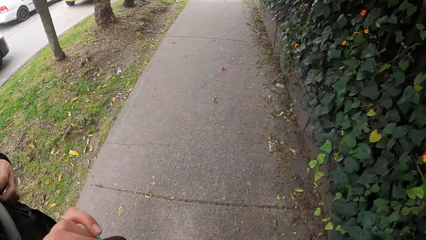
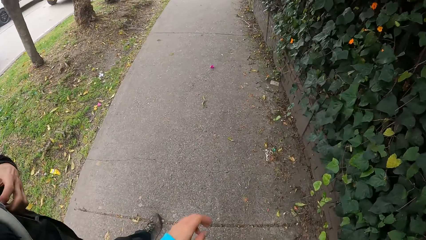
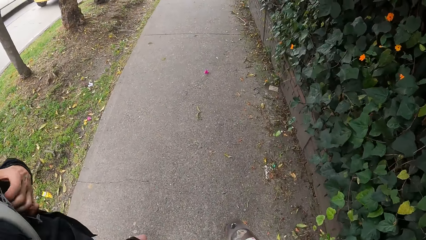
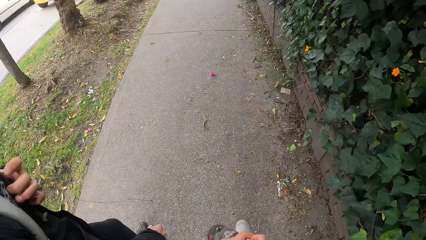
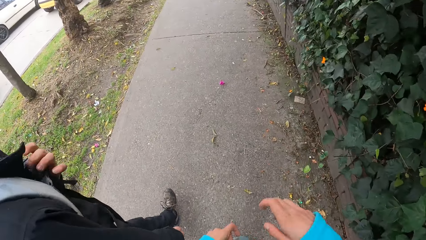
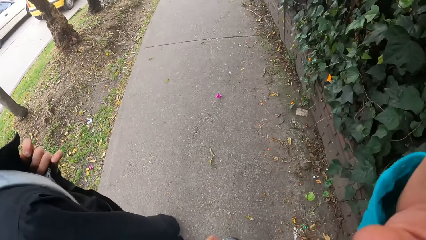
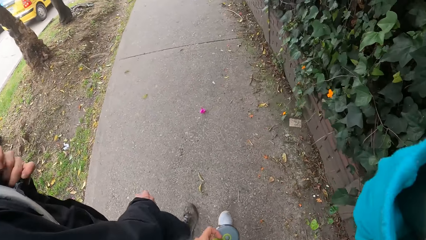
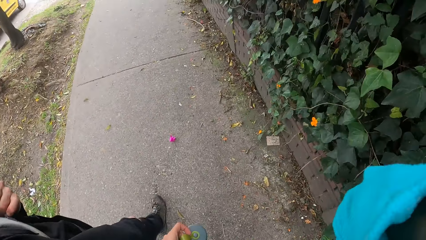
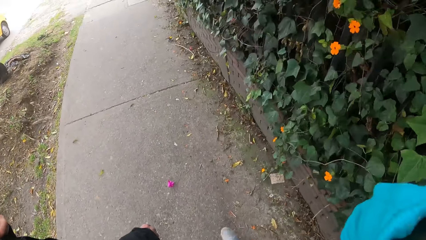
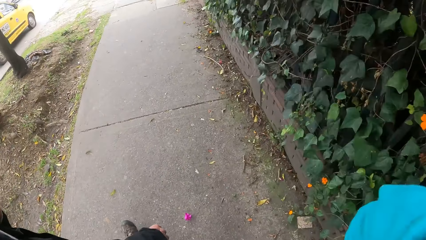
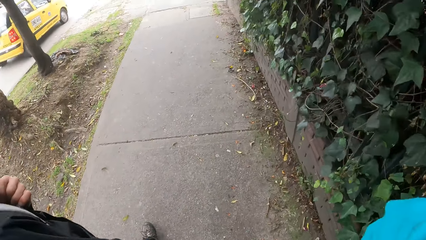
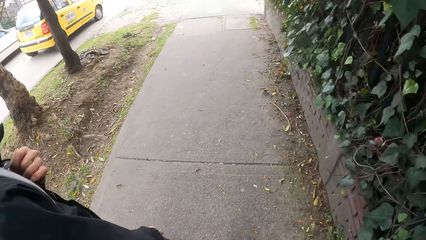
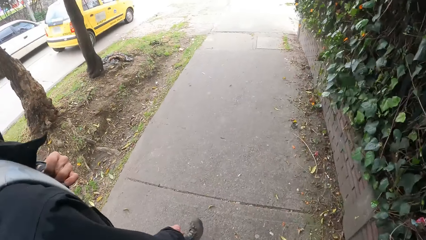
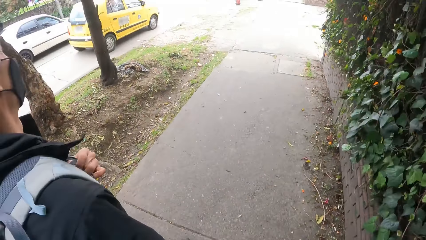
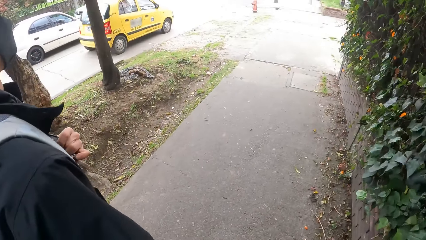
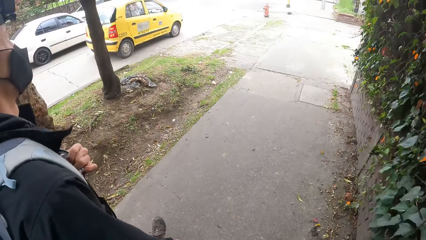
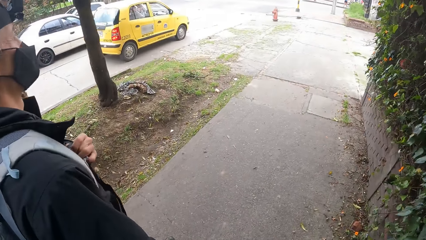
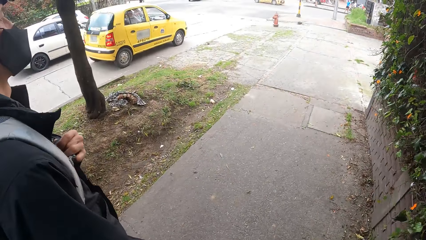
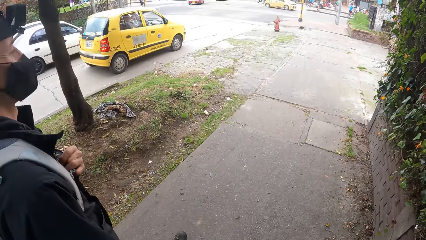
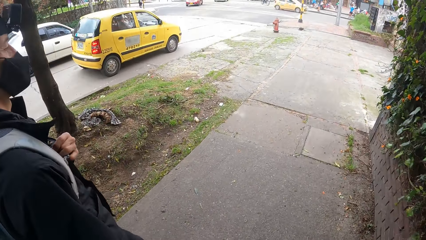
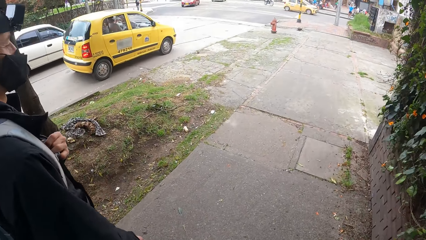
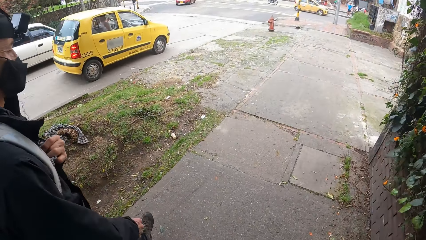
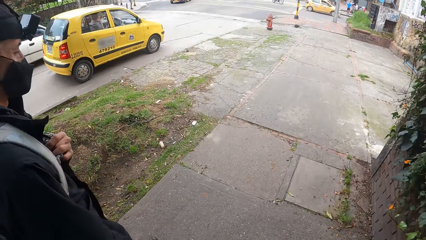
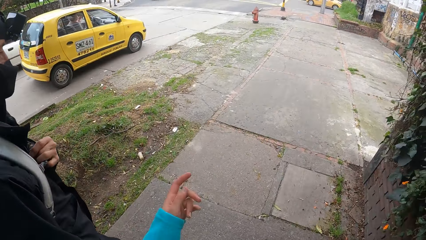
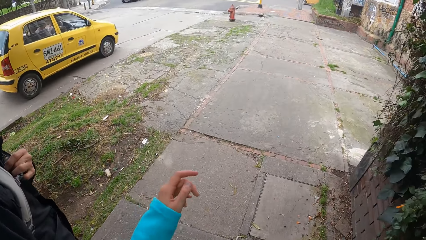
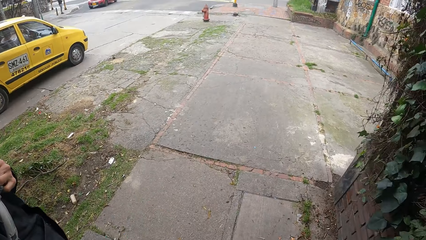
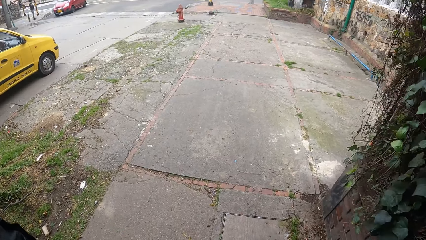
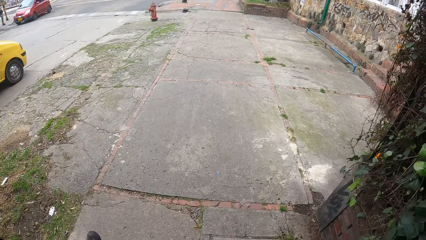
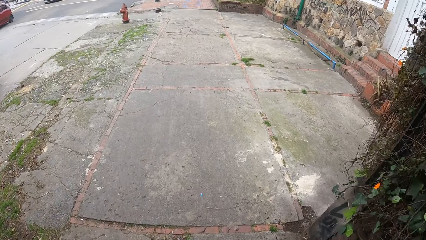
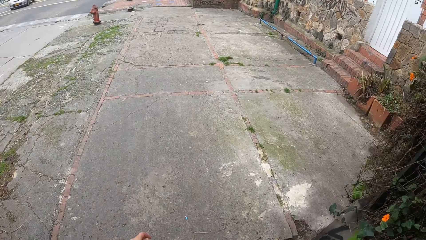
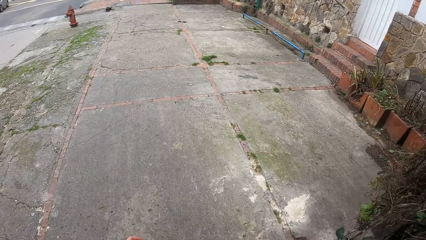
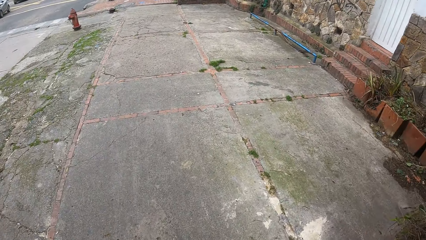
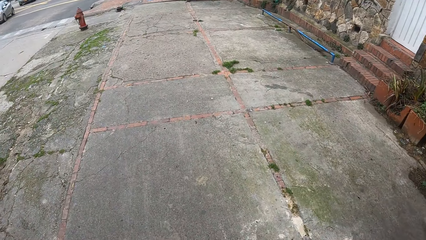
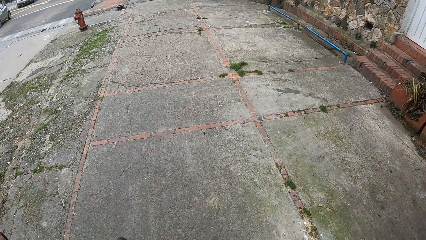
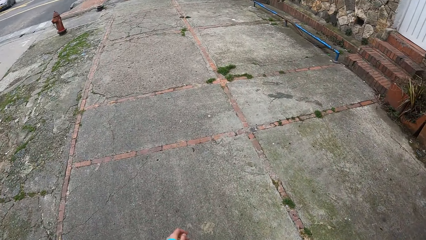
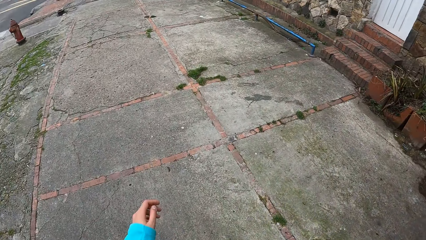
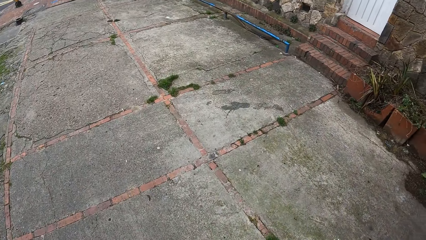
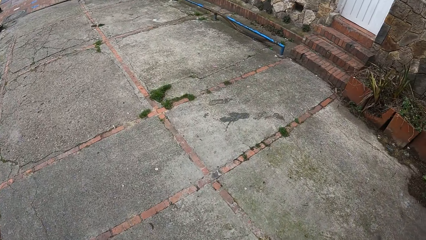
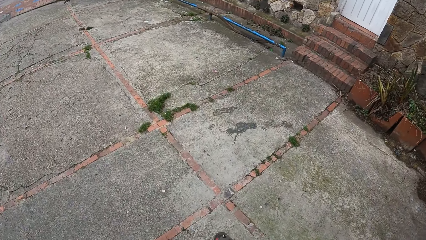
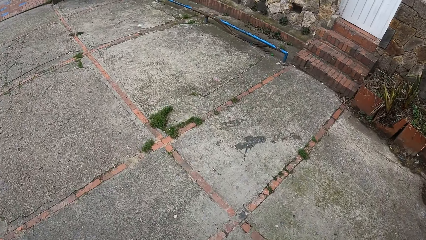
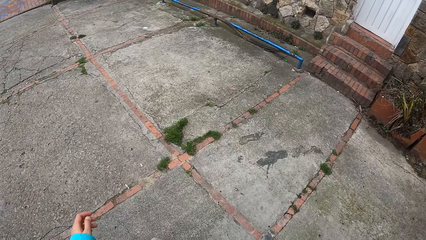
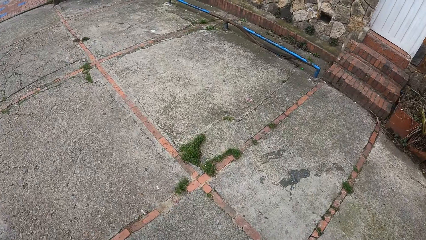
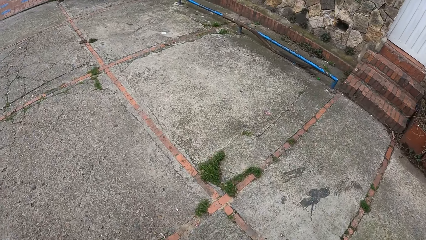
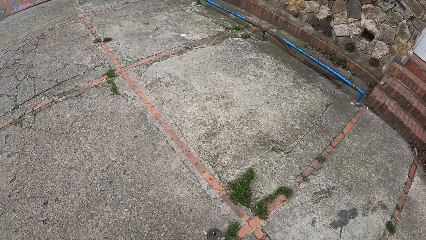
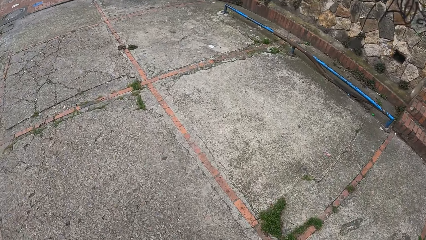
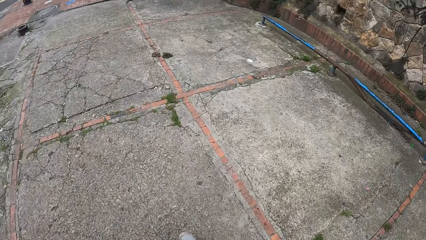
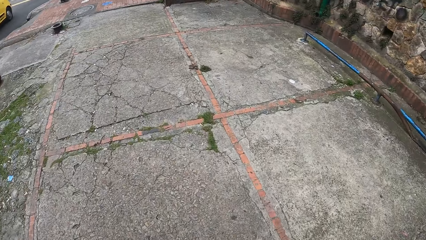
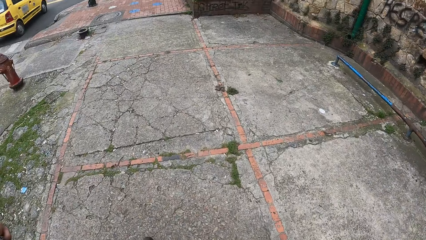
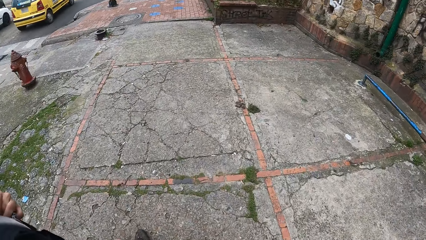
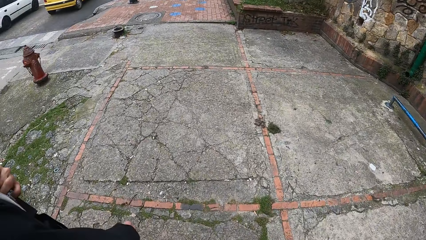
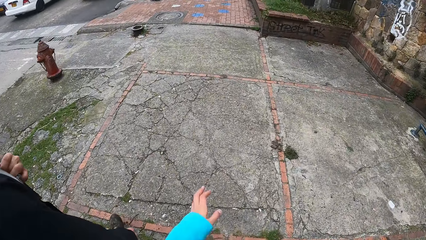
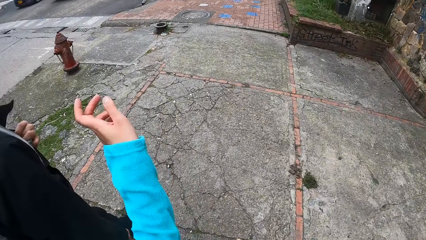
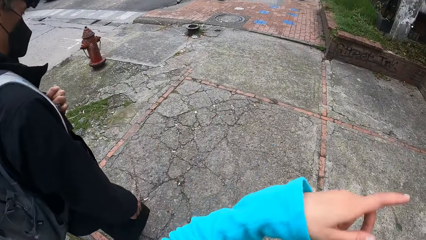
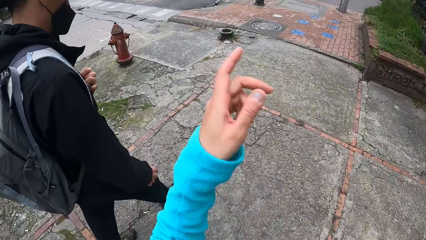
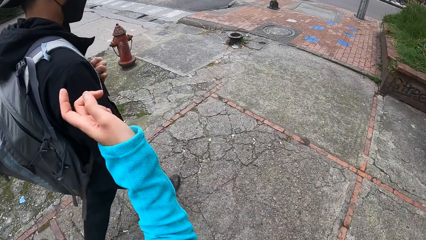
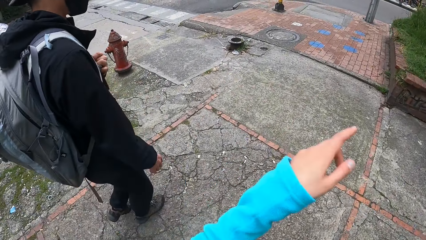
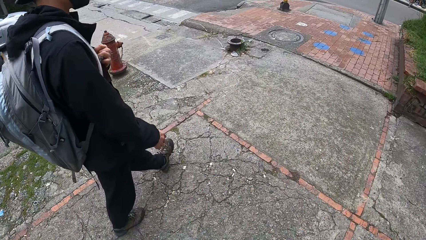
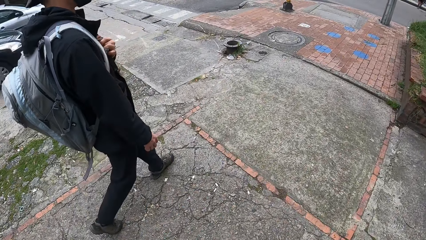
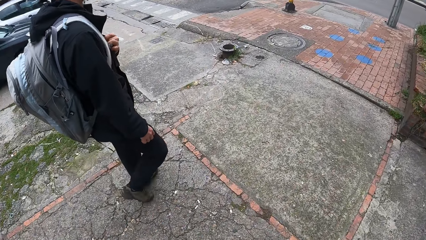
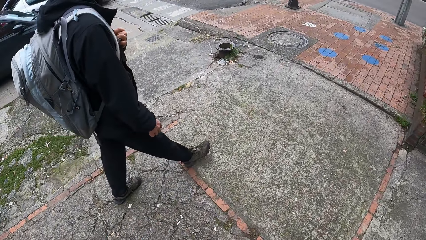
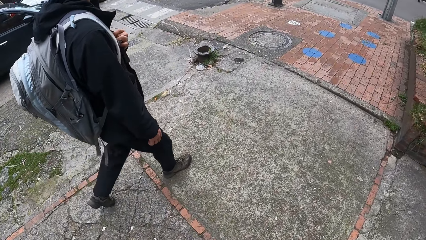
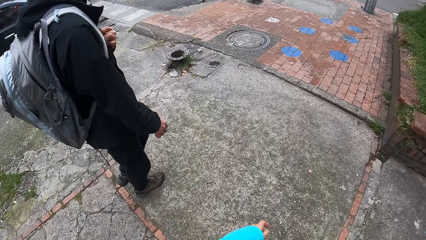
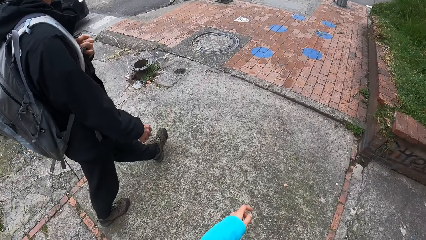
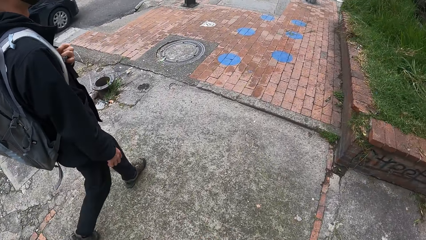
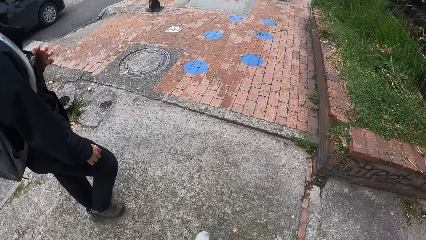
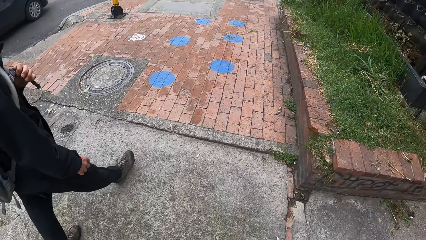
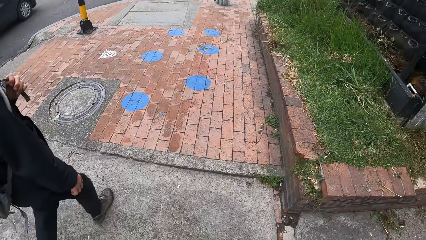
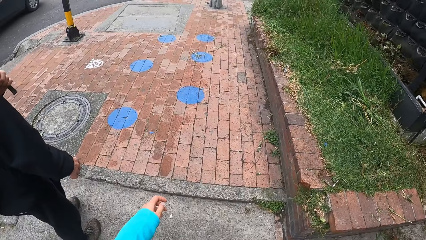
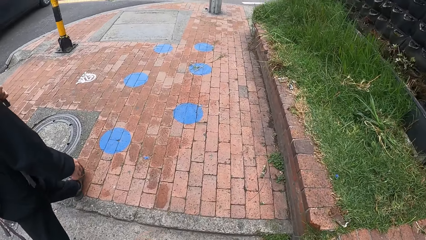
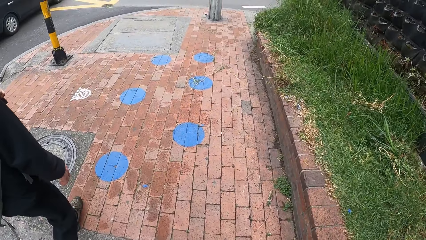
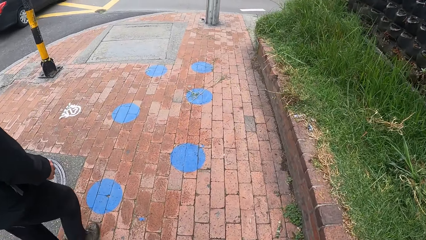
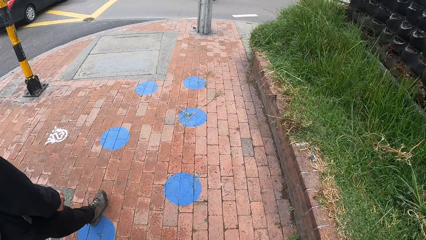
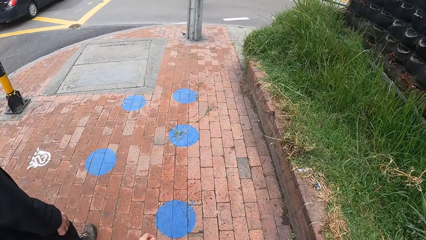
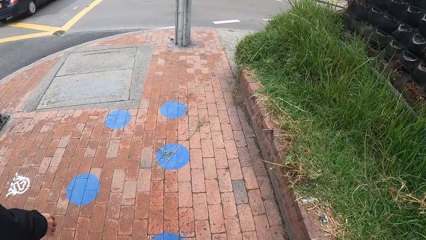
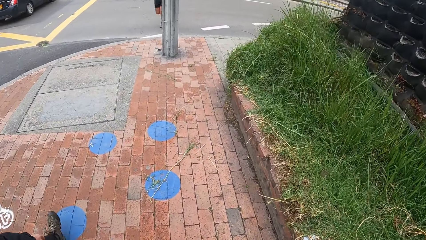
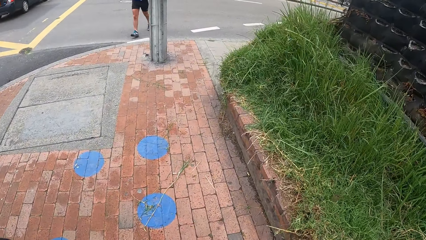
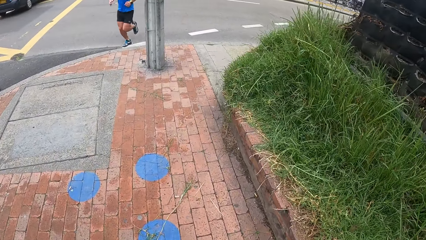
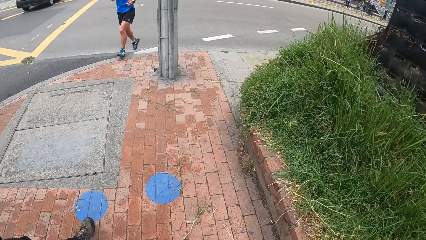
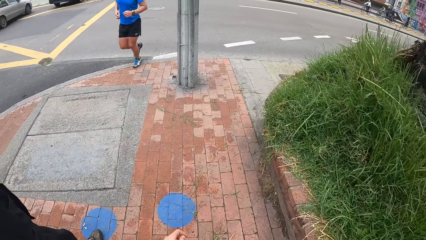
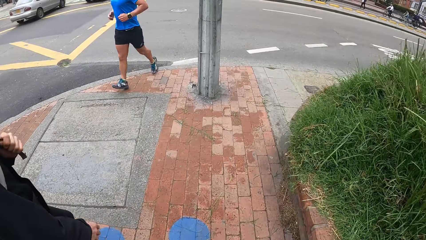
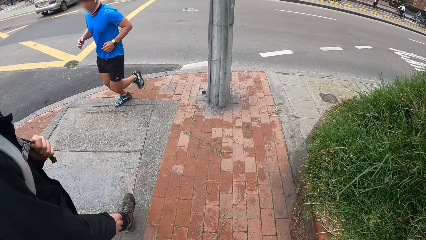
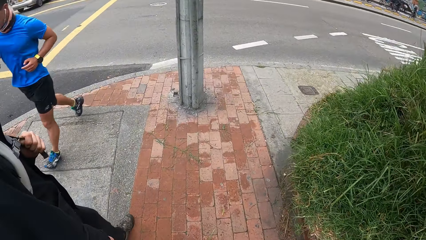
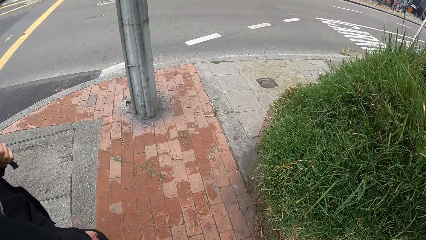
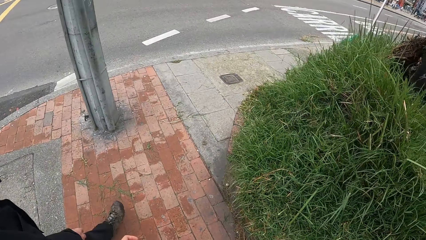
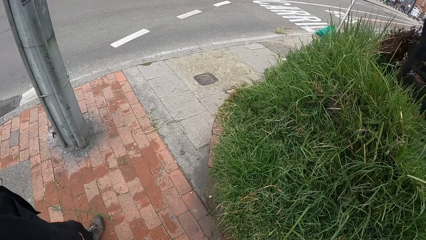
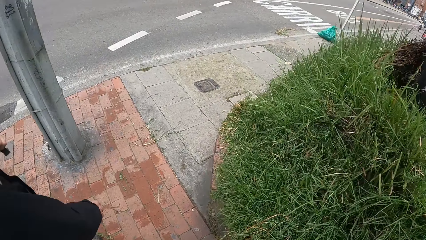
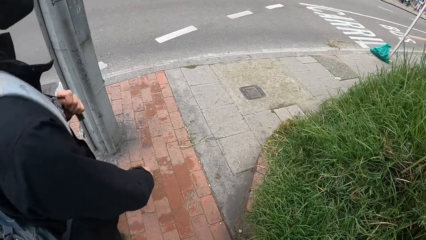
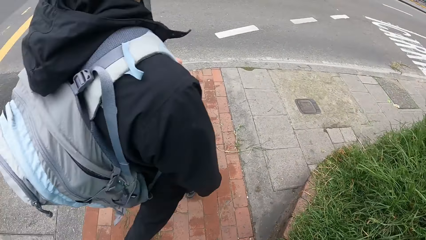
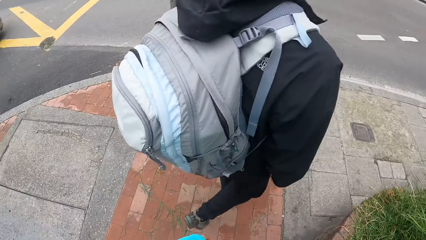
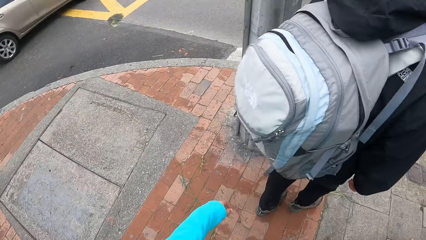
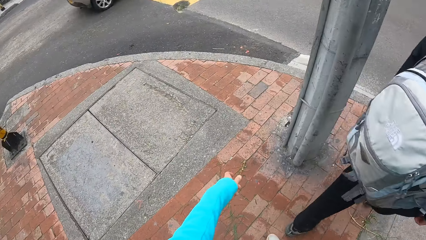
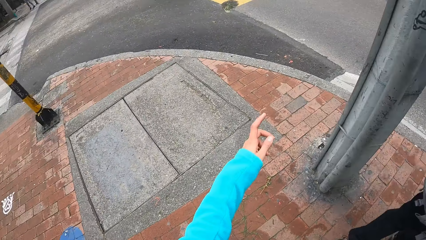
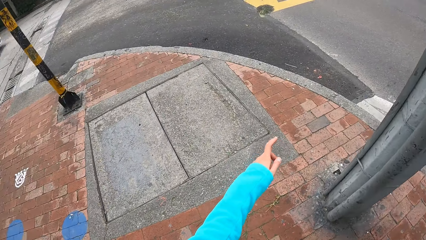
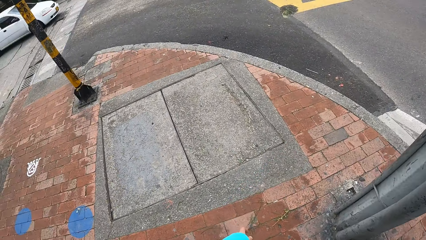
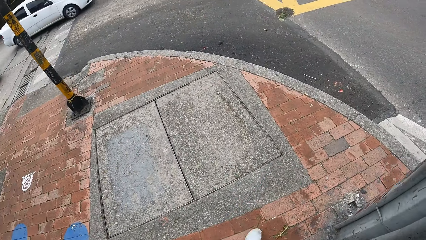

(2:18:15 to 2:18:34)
The camera wearer passes the water bottle in his right hand to his left hand. A man passes by the camera wearer.
